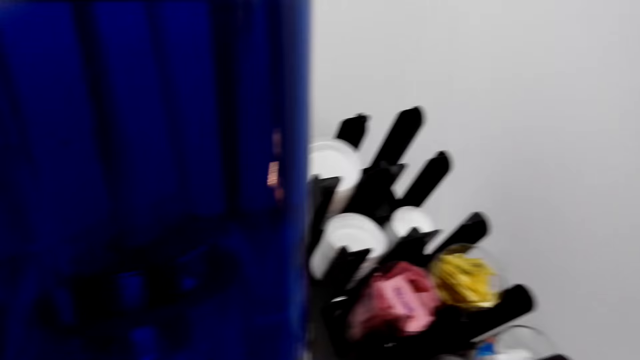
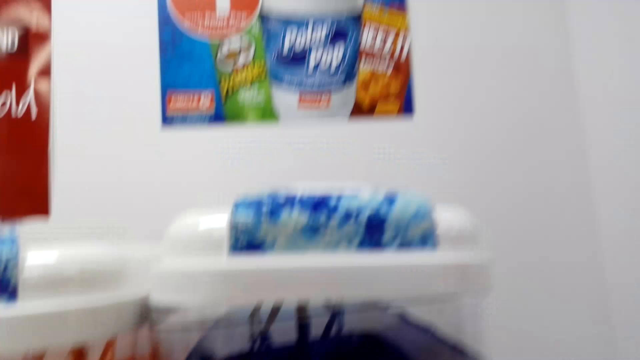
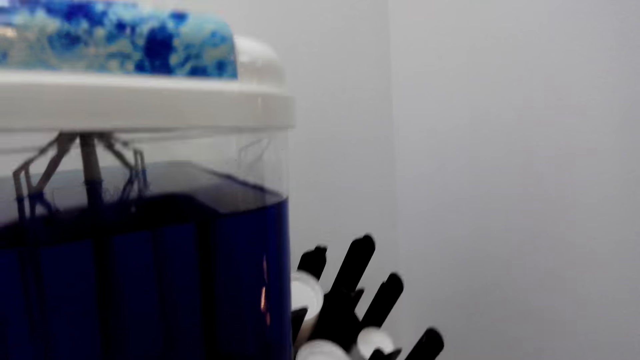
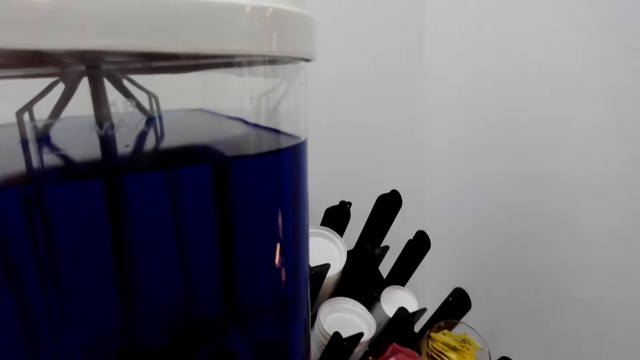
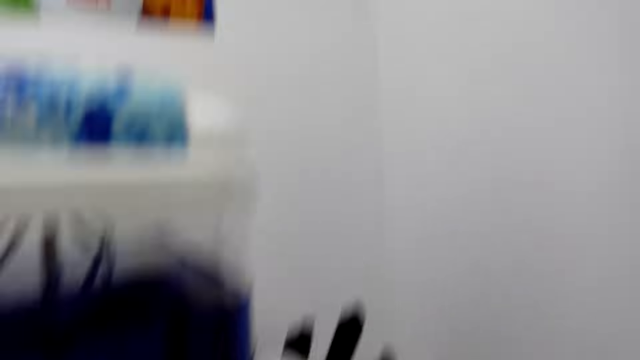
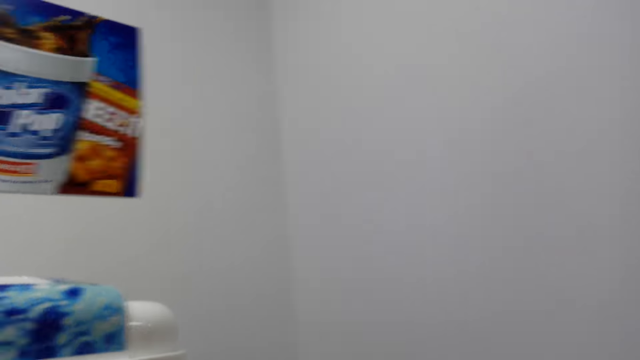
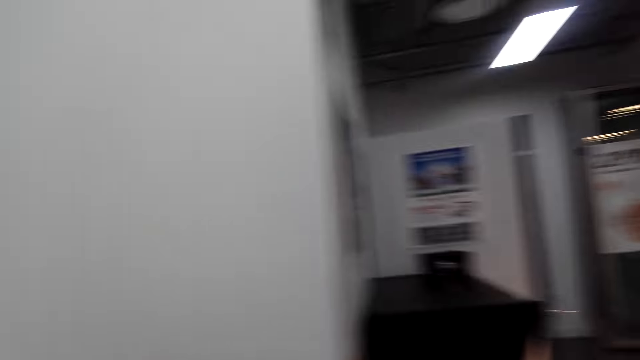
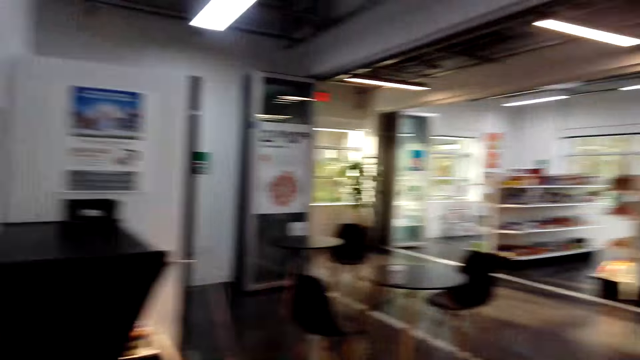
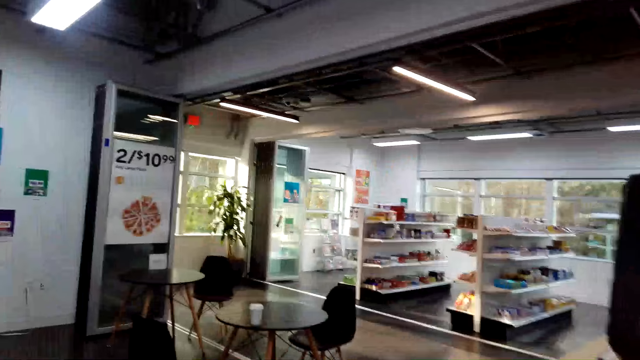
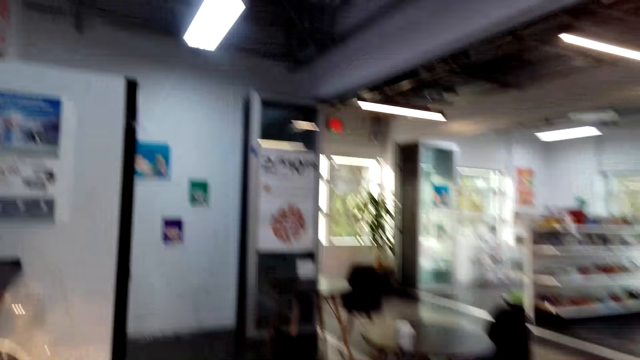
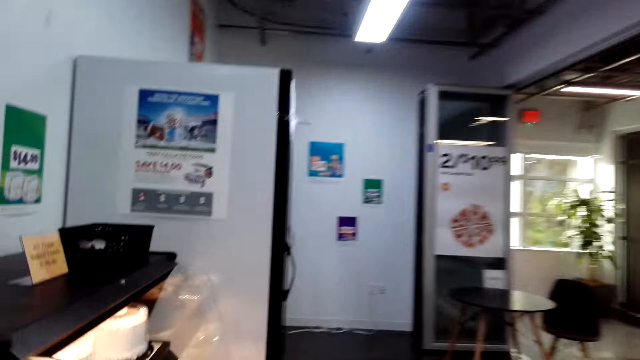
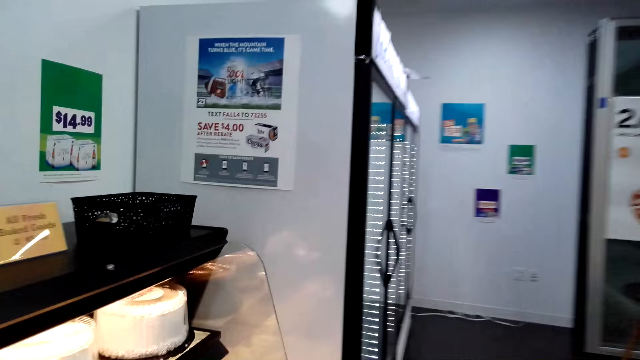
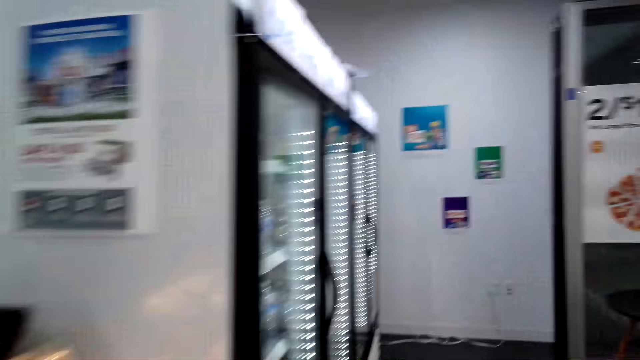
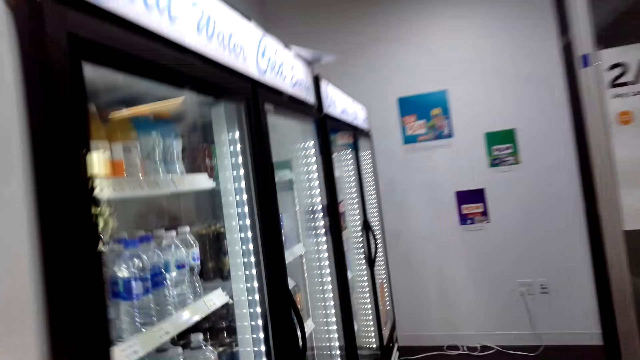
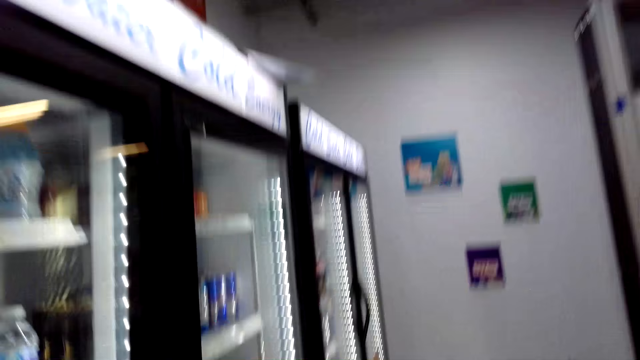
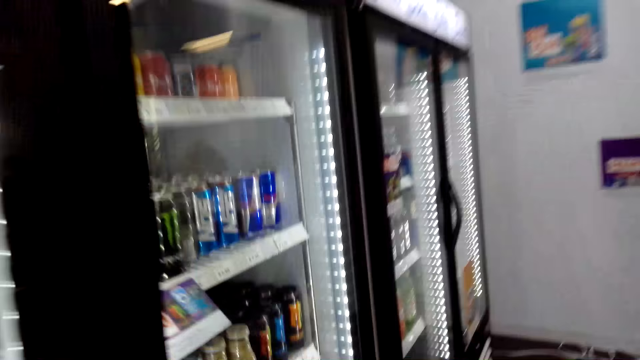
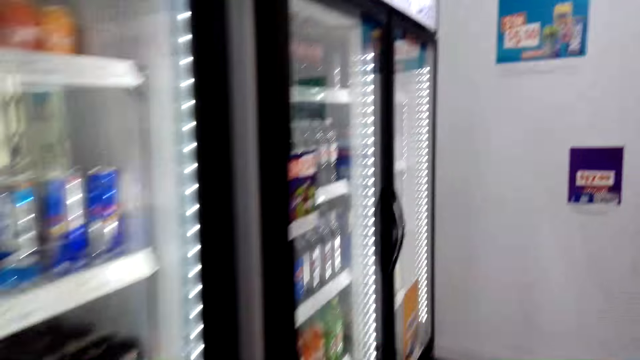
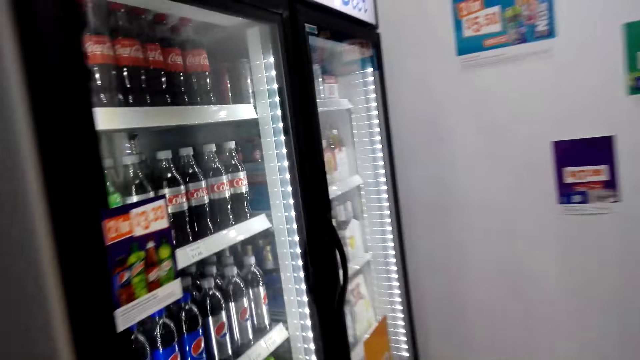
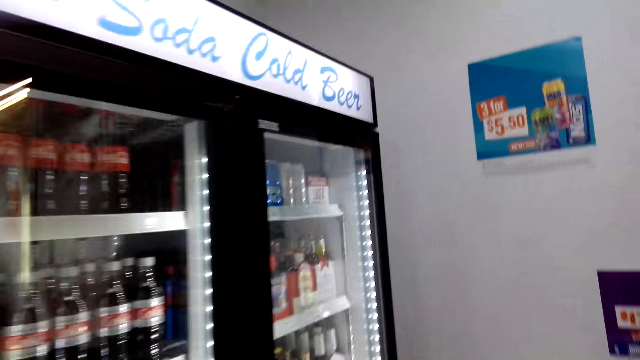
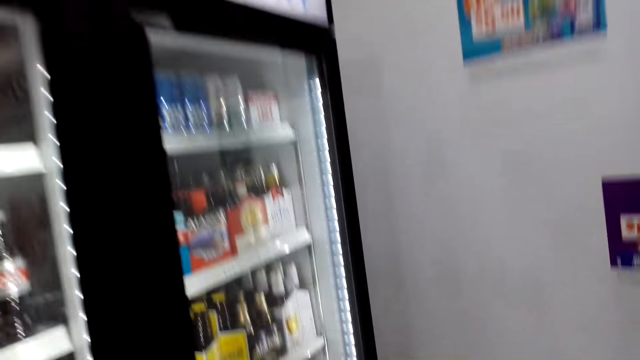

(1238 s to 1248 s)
The camera wearer walks in the supermarket. They walk to the fridge.

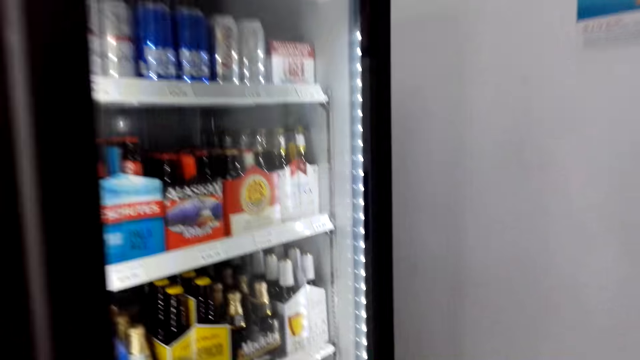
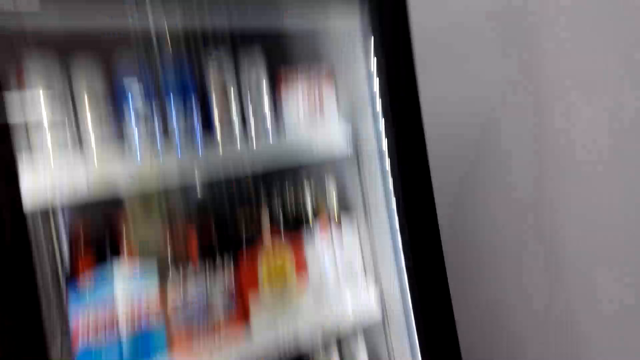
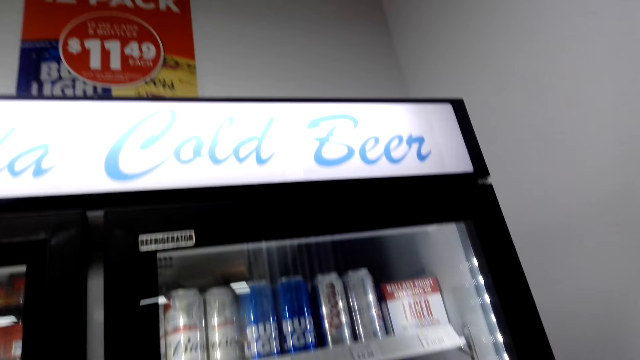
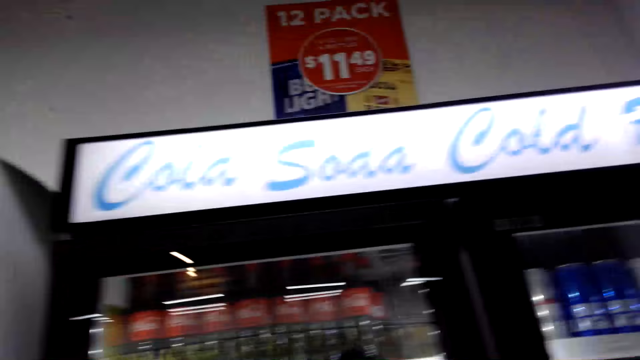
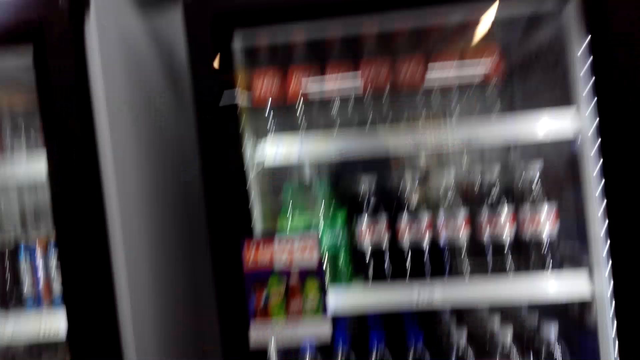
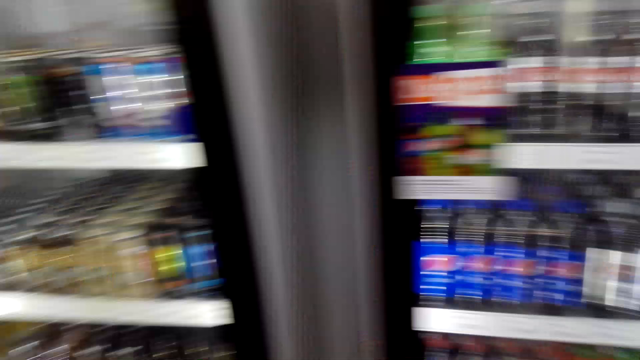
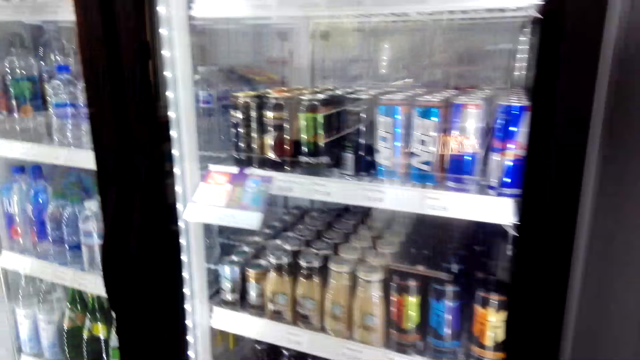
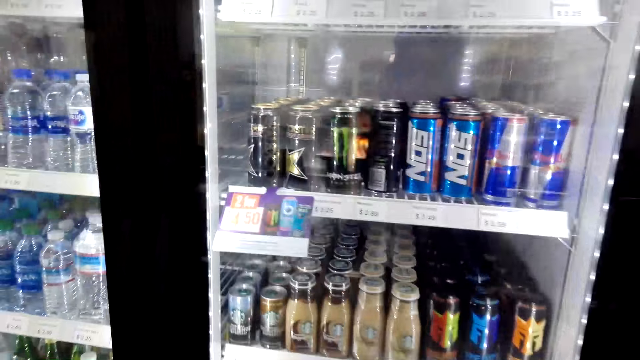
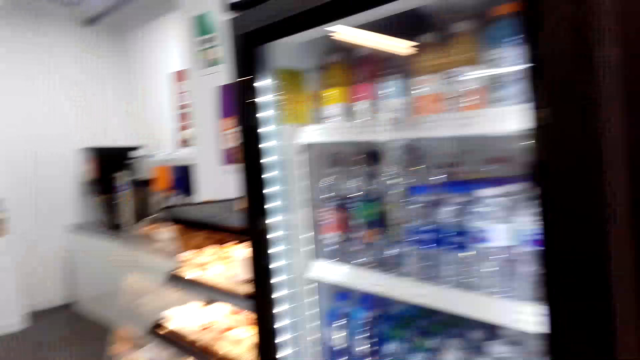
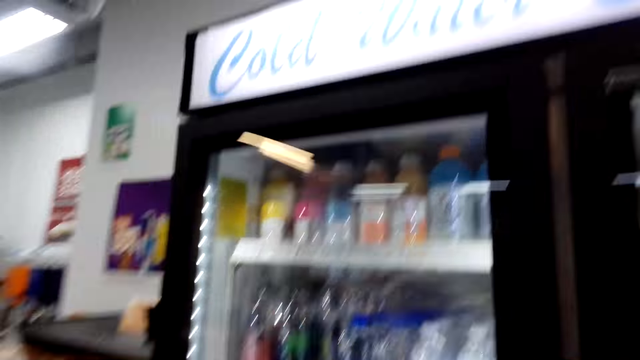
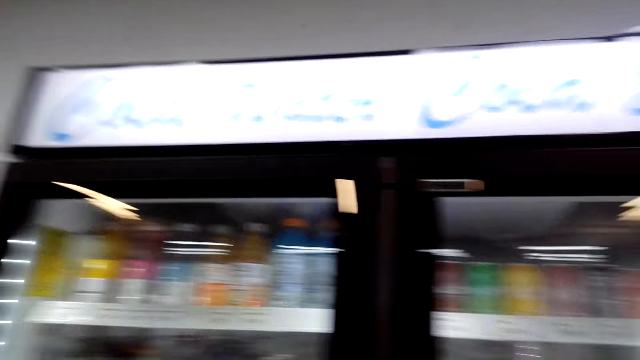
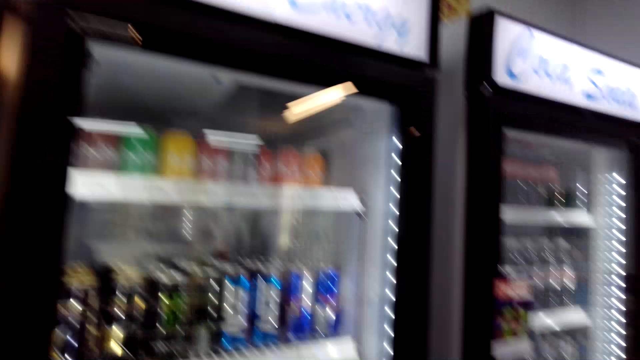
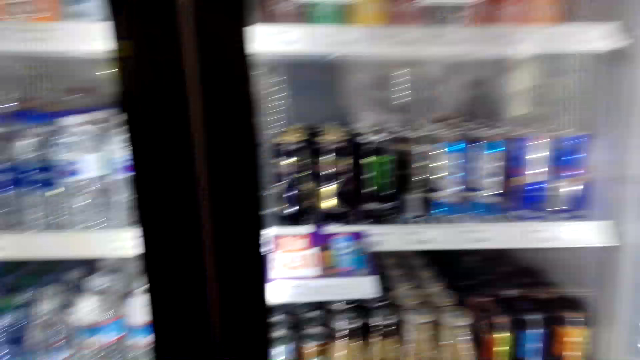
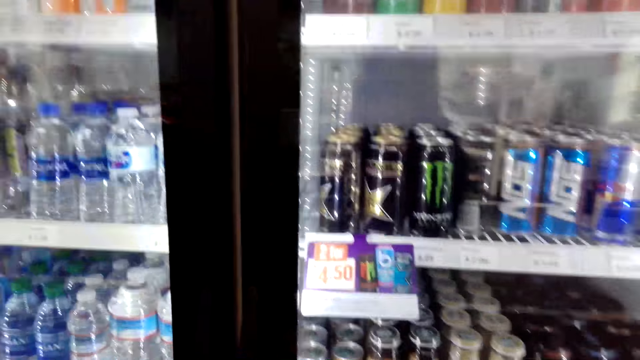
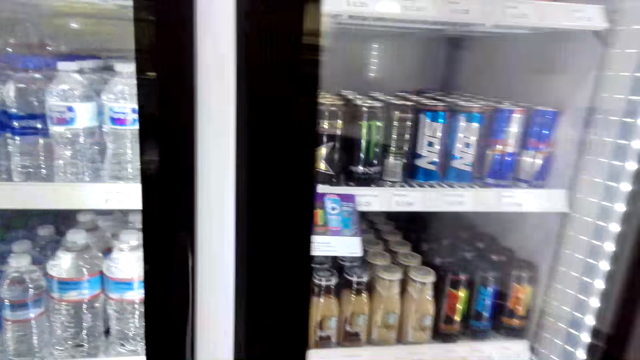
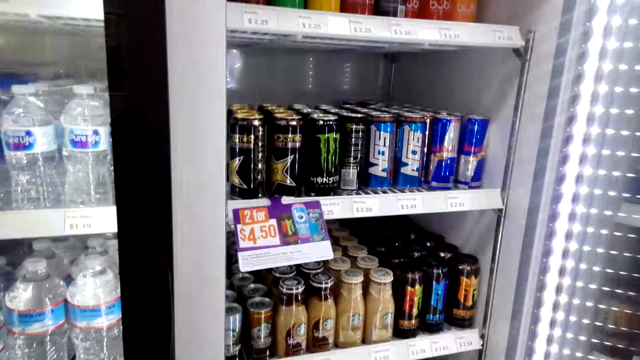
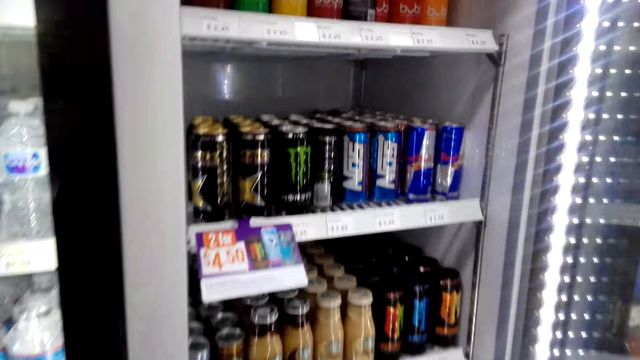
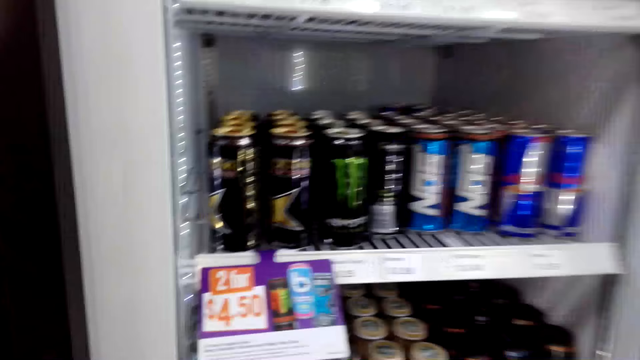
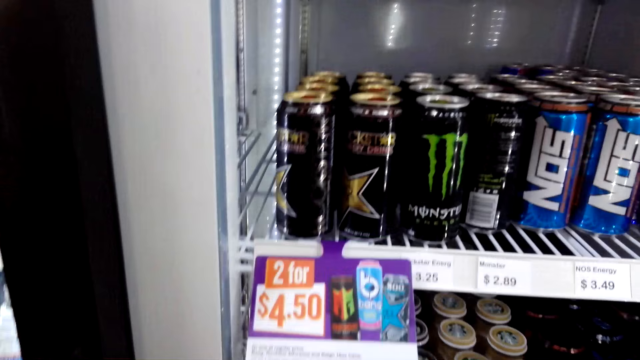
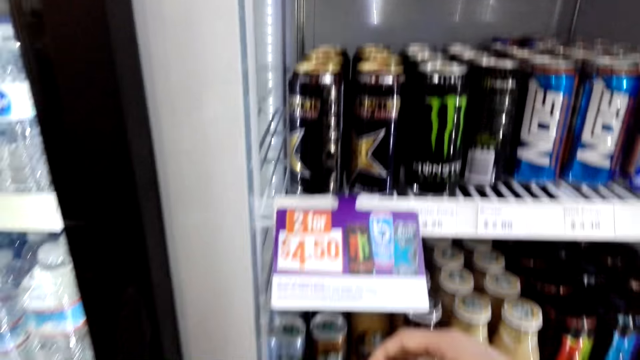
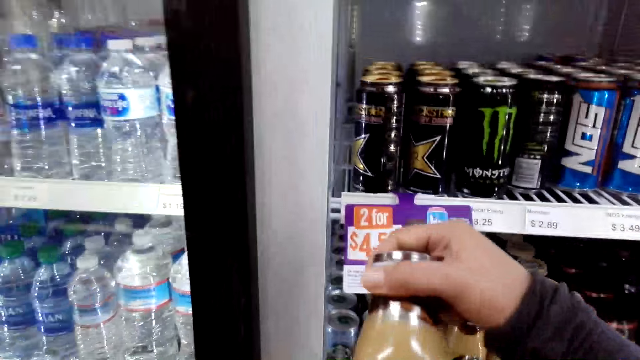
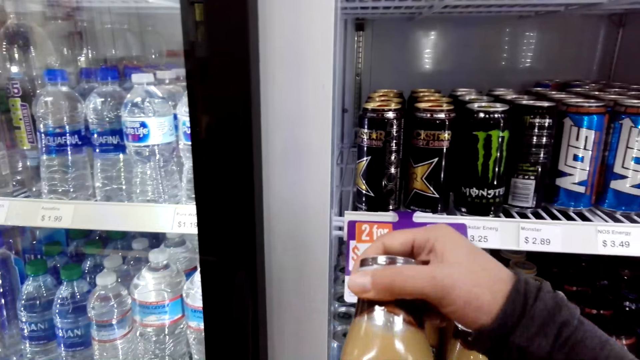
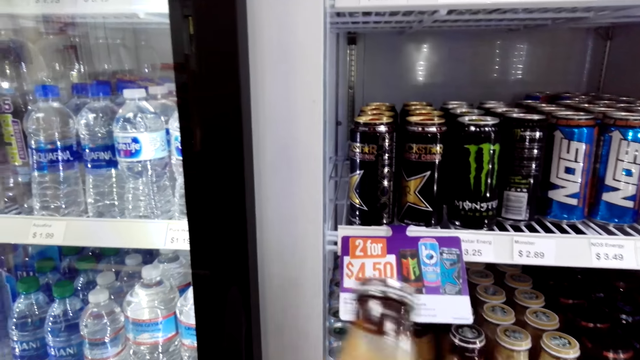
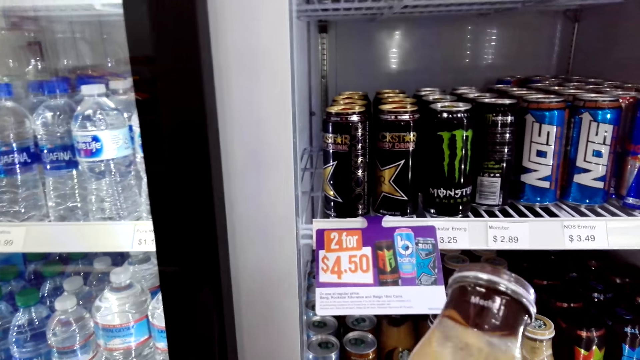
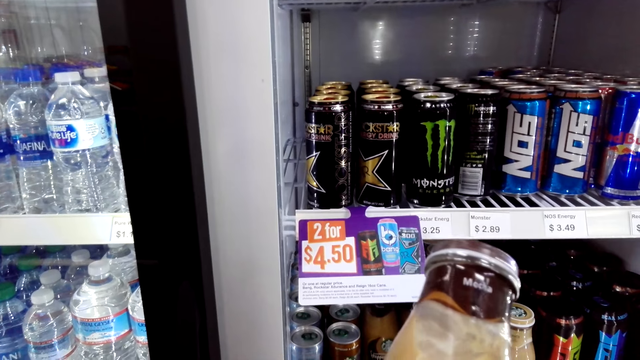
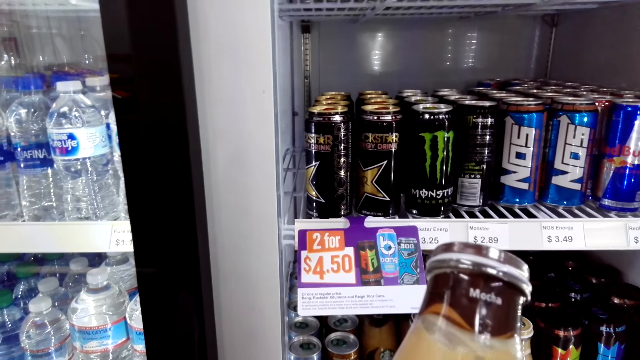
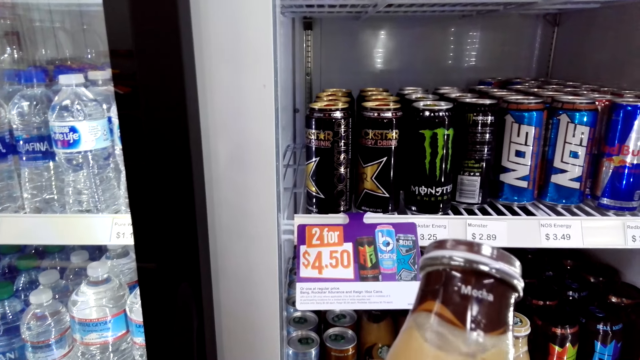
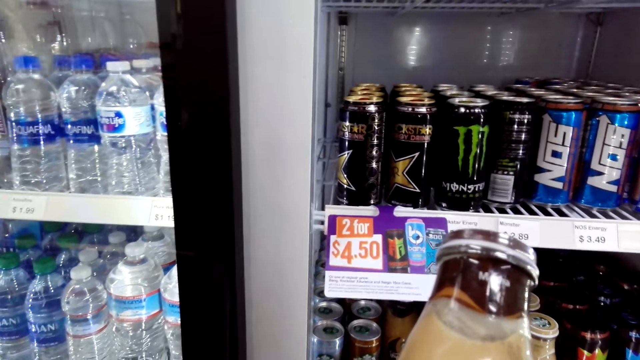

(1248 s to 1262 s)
The camera wearer stares at the fridge. They open the fridge's door. They pick a bottle. They hold the bottle. They stare at the bottle.
